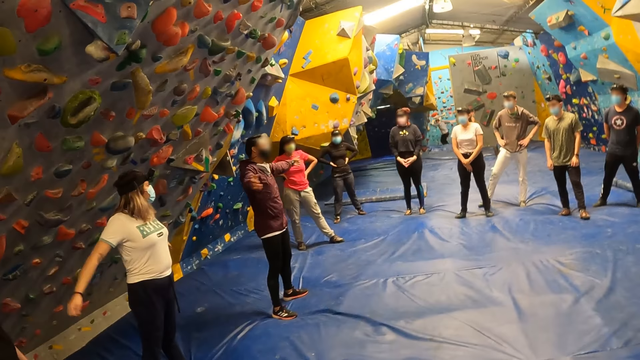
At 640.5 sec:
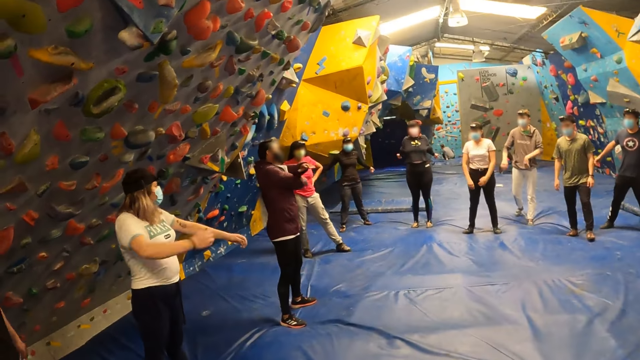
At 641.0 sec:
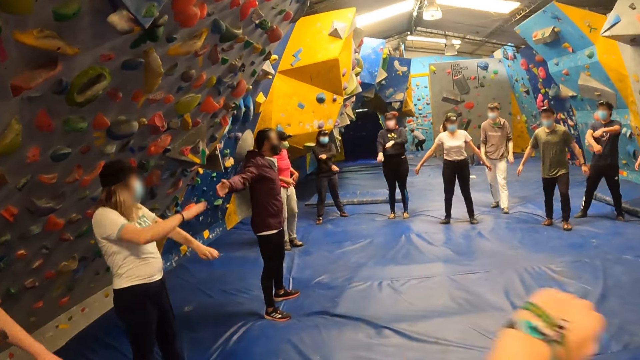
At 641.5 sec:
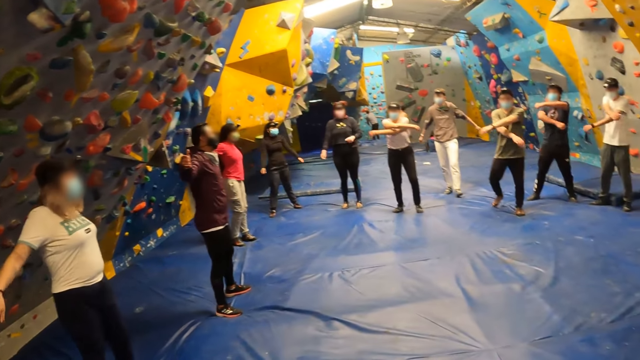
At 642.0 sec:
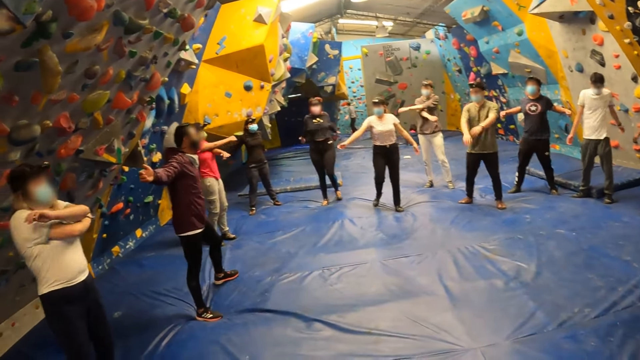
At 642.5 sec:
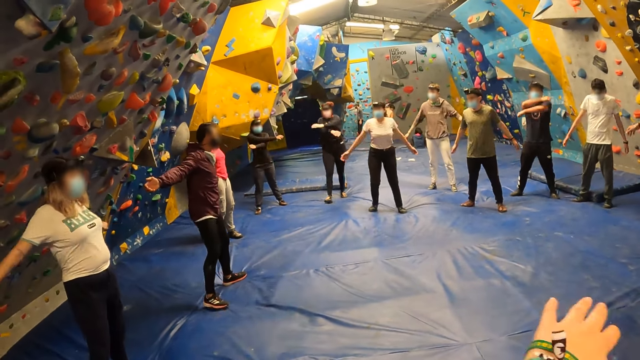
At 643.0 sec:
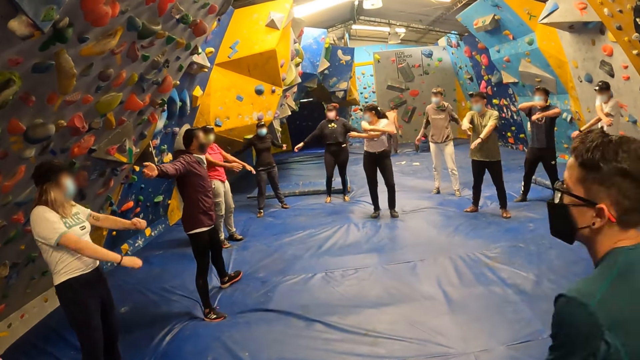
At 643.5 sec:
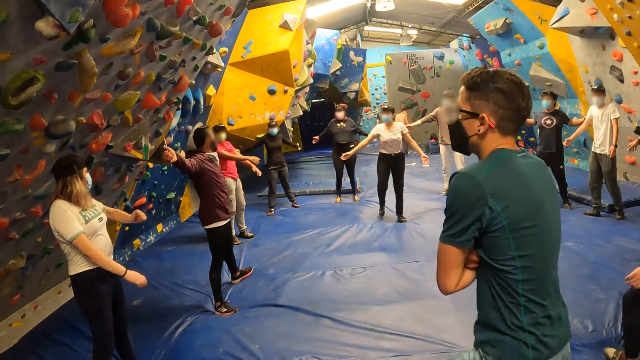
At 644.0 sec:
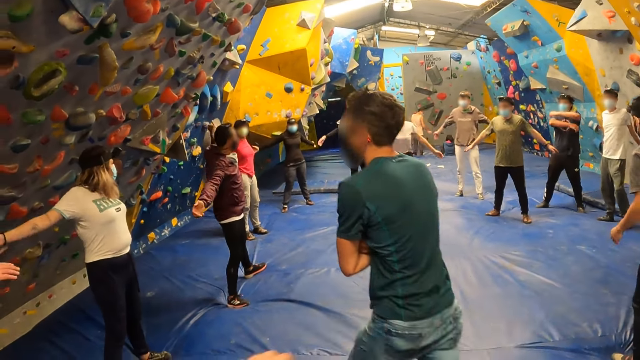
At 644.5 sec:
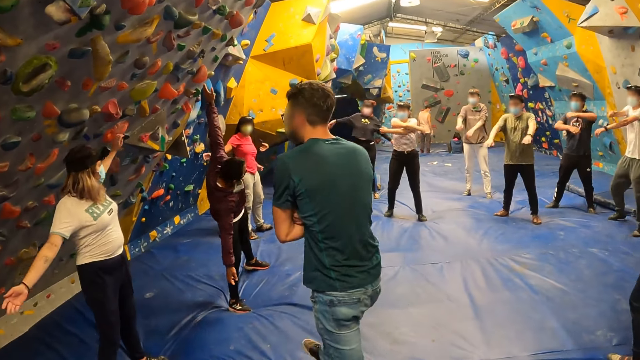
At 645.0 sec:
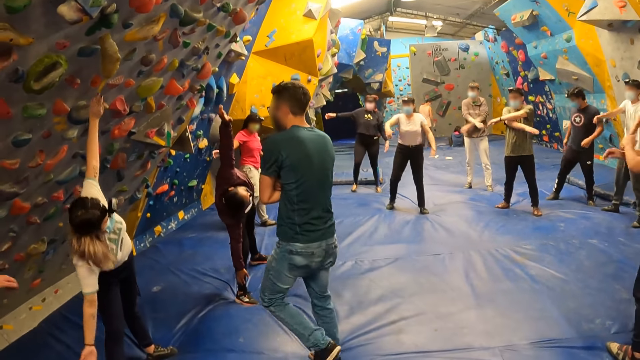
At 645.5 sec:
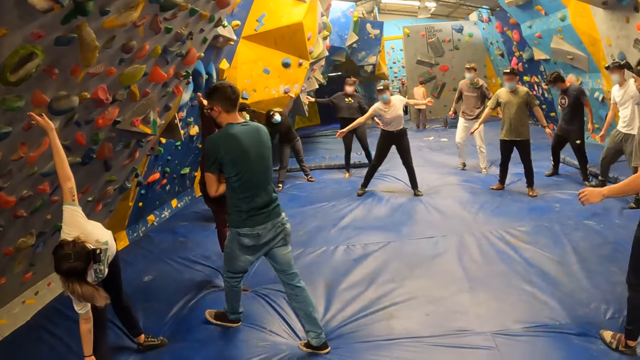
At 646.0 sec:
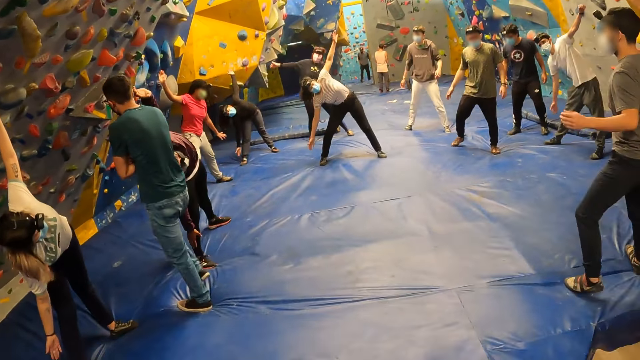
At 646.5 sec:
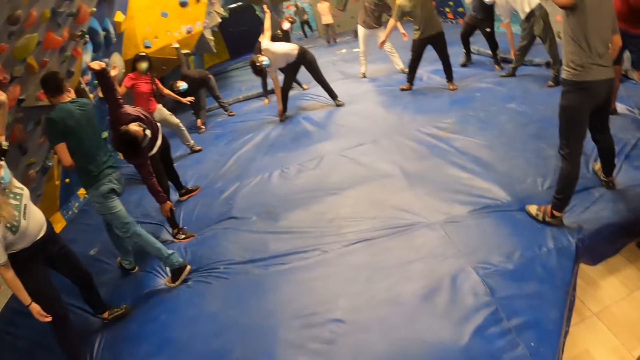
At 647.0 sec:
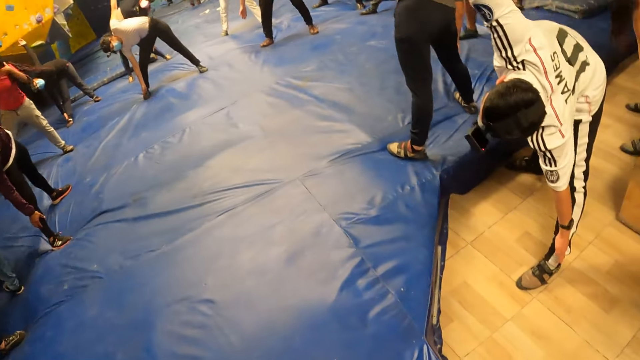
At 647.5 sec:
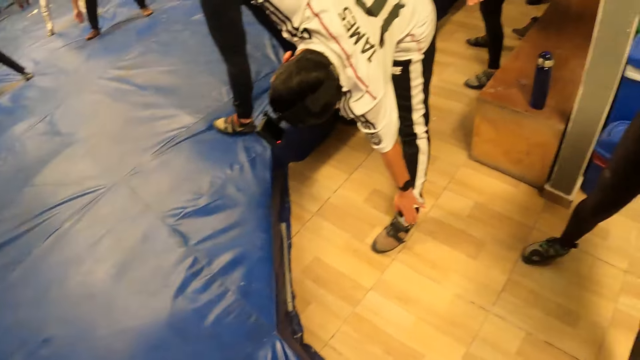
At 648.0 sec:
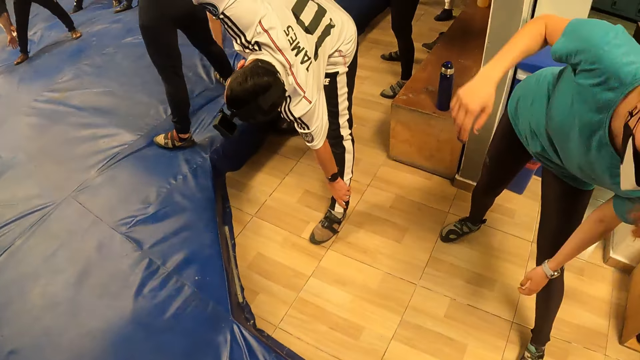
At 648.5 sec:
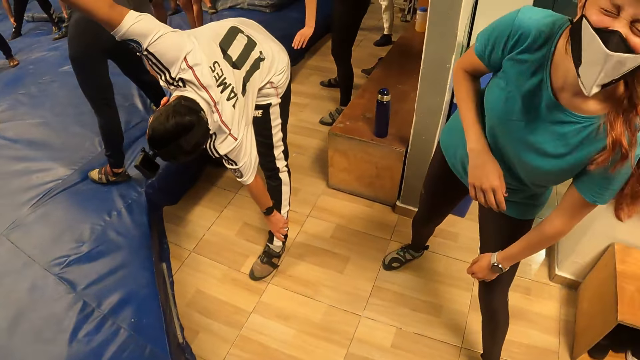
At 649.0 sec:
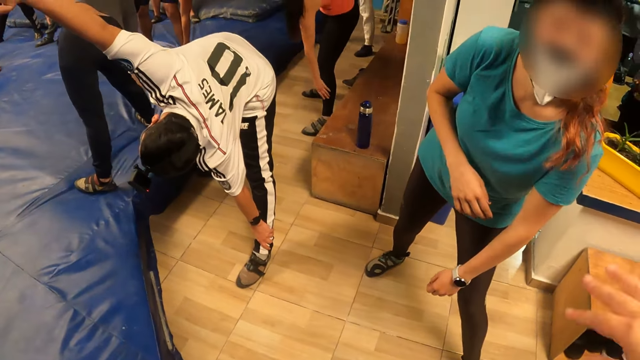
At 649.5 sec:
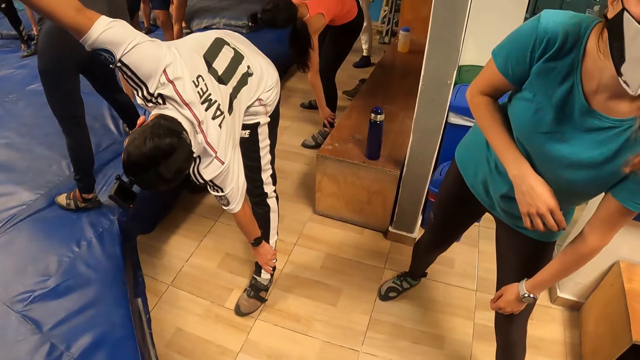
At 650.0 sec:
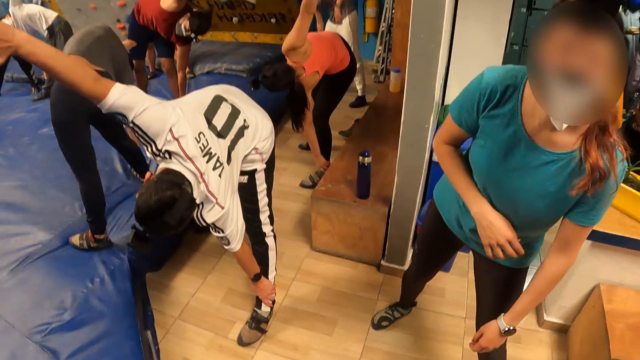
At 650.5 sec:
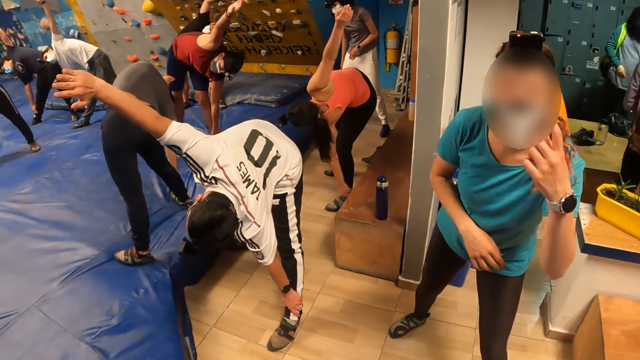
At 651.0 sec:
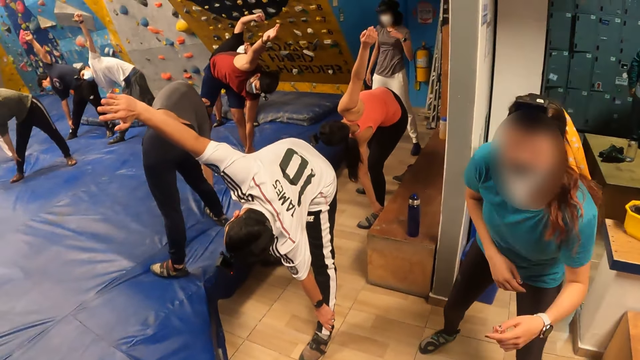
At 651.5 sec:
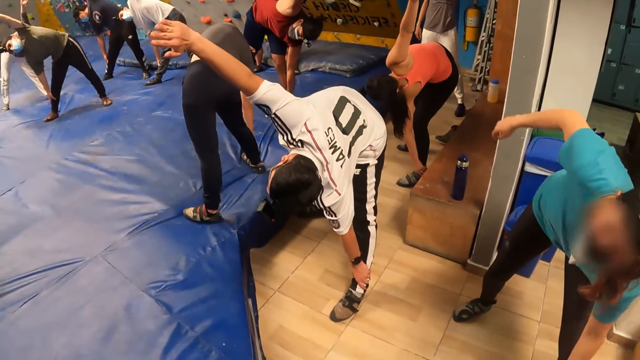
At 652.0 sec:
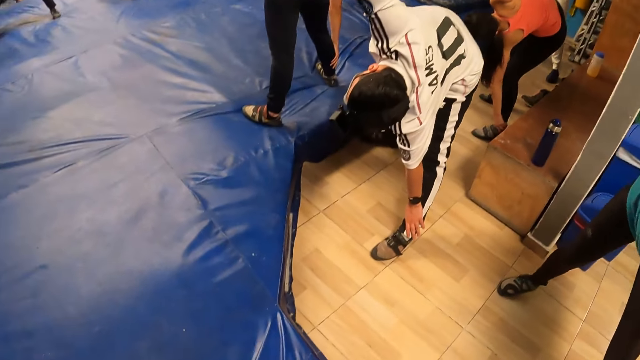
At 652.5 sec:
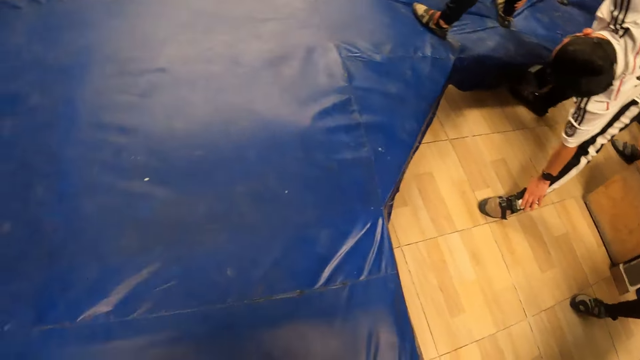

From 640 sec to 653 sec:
A woman moves her hands. A second woman moves her hands. A man moves his hands. A second man moves his hands. A third man moves his hands. A third woman moves her hands. A fourth woman moves her hands. Another man walks past the camera wearer. Another man folds his hands. The second woman bends. Another man bends. The third woman bends. The first woman bends. The fourth woman bends. A fifth woman bends. Another man bends. Another woman bends. Another woman bends. Another woman interacts with the camera wearer.

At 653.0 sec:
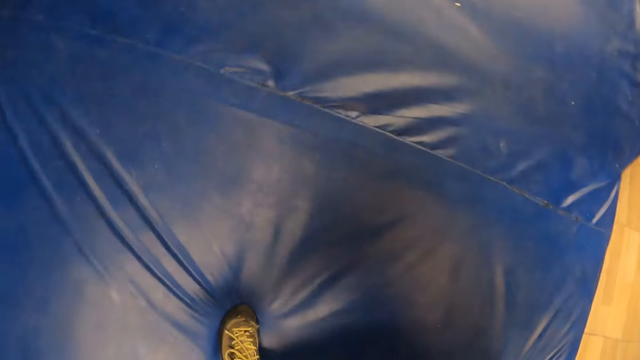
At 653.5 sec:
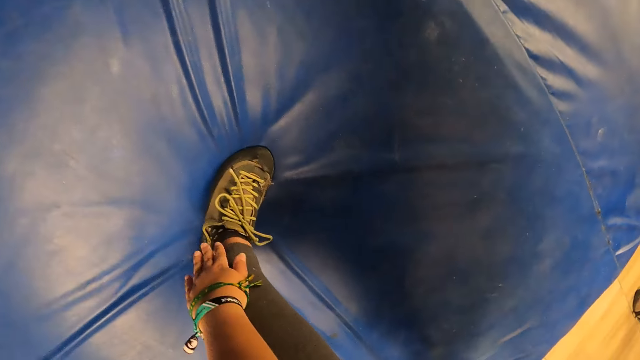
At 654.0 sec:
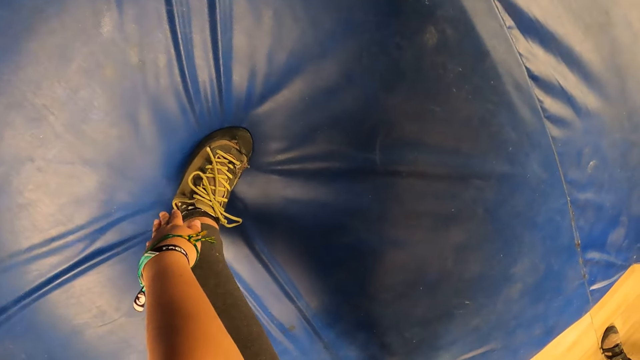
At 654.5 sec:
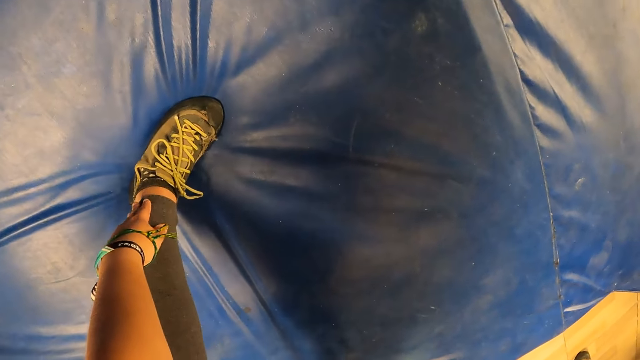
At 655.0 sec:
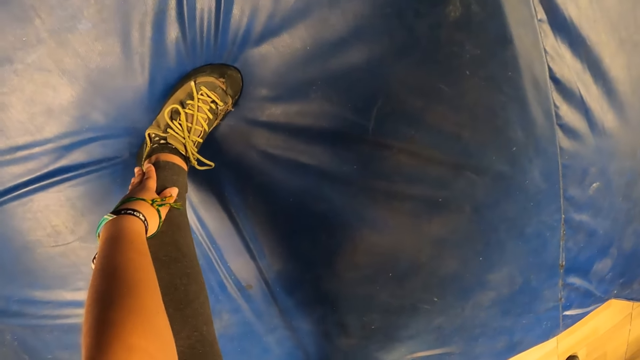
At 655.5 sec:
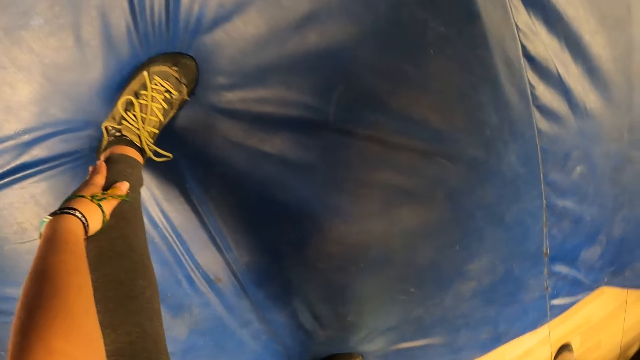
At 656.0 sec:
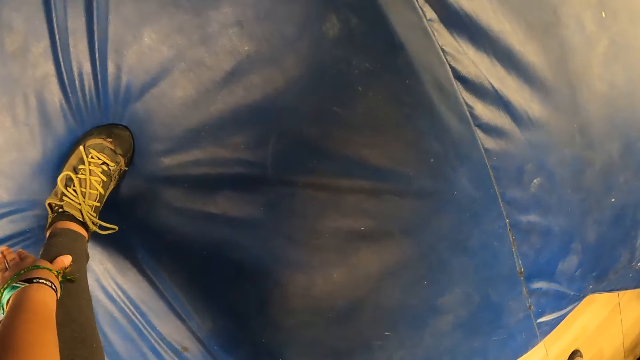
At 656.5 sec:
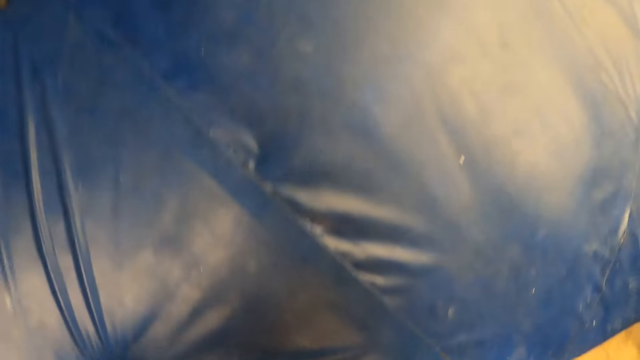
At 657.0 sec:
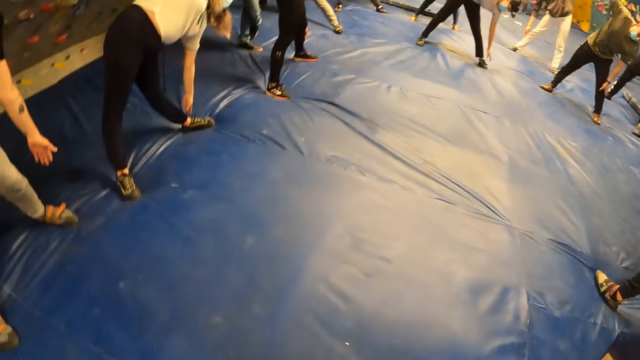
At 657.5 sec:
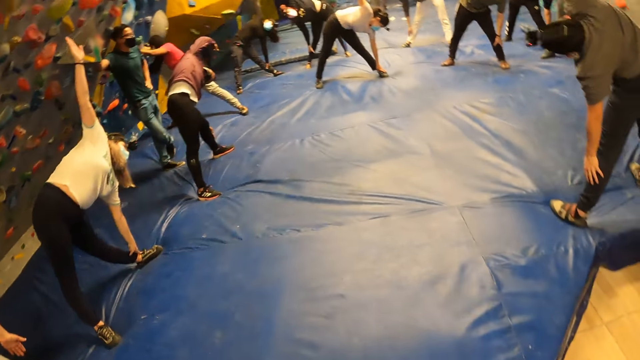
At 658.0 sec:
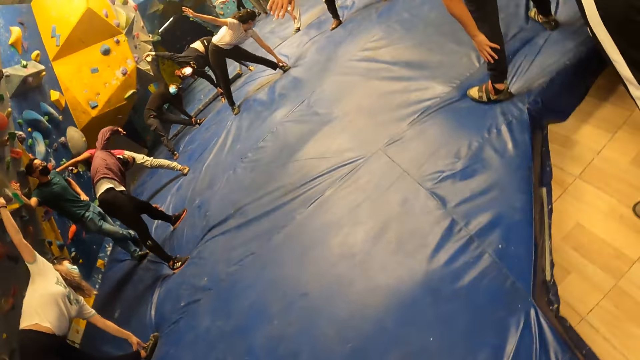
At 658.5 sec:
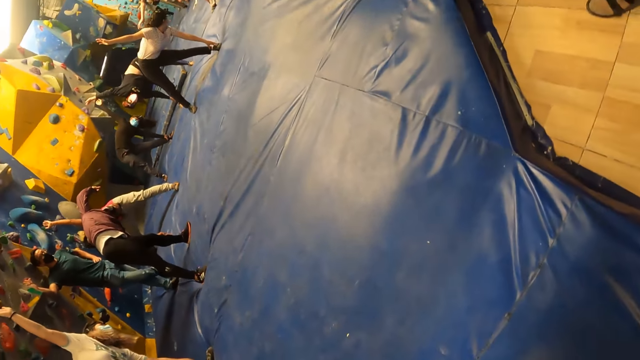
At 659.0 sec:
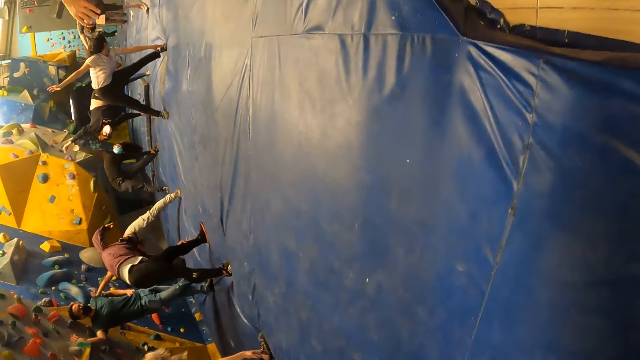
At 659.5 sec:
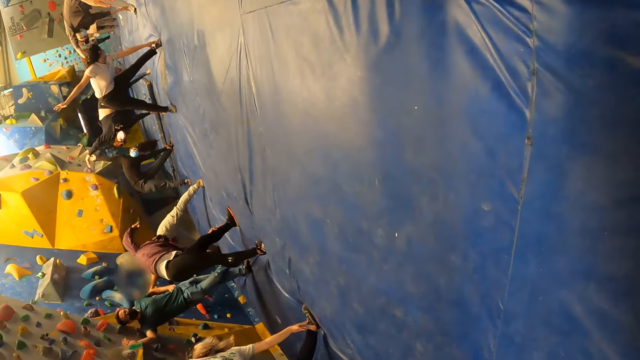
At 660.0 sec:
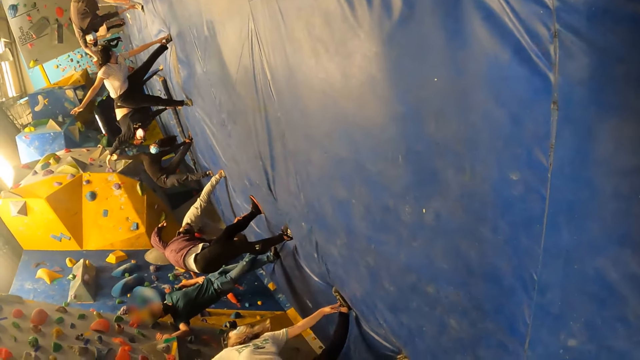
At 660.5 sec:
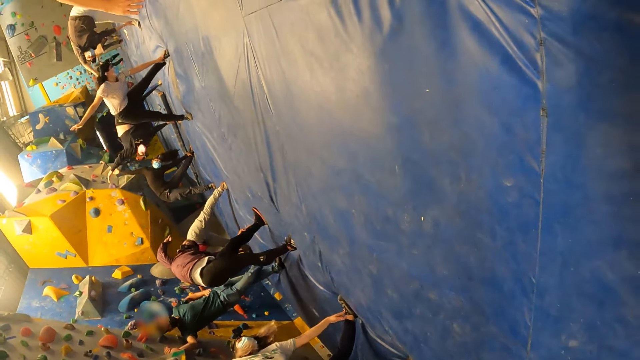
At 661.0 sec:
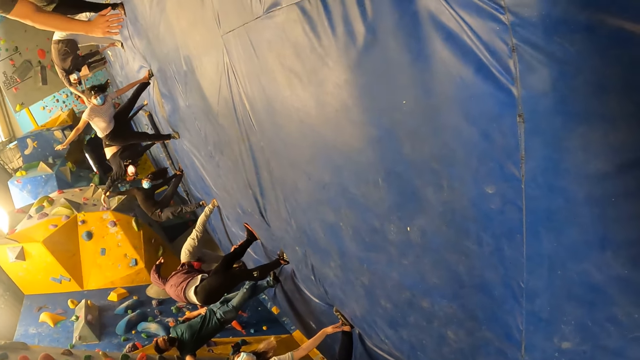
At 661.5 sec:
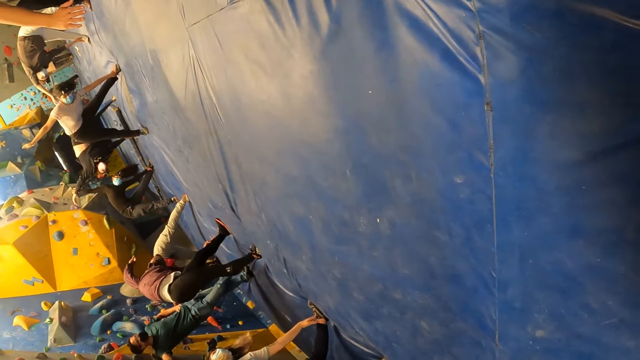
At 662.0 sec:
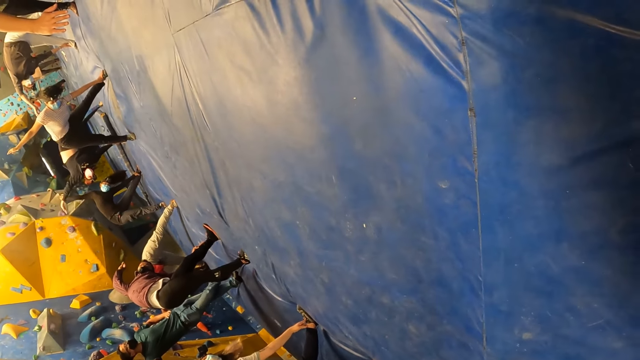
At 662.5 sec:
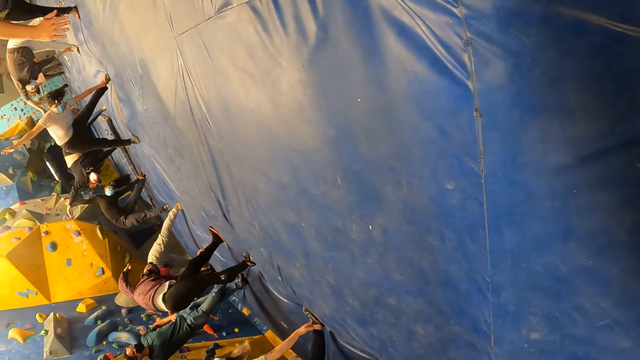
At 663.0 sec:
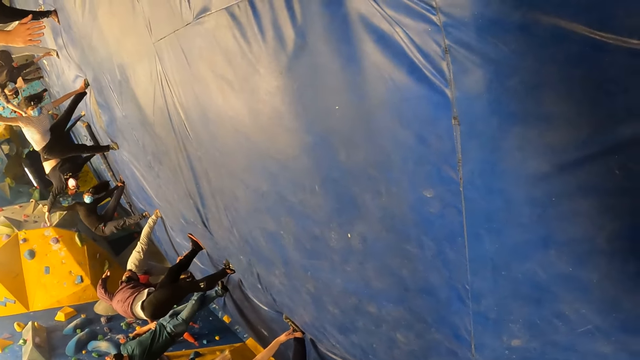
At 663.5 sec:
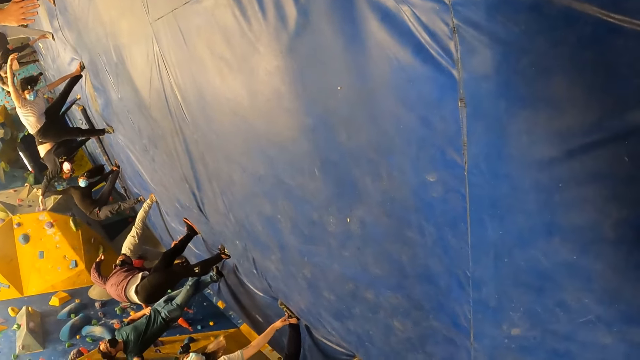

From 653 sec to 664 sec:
The camera wearer exercises with the group of people. He touches his leg and looks around the field.
